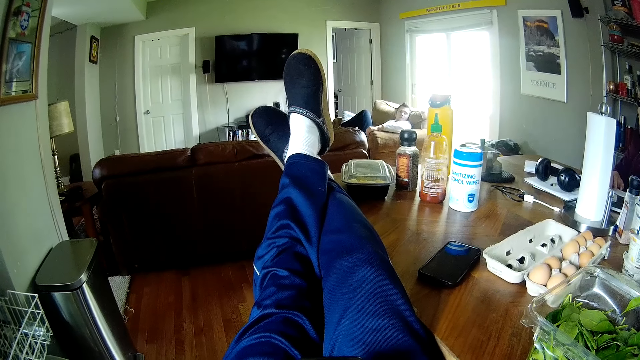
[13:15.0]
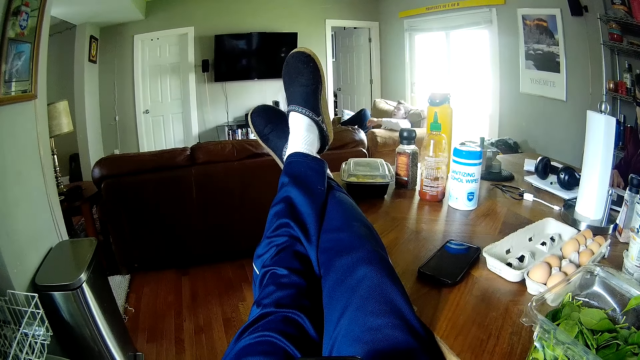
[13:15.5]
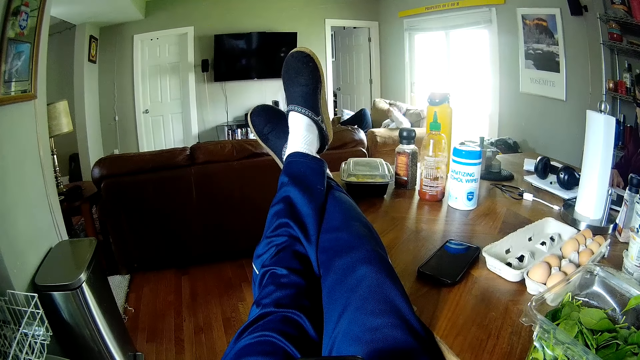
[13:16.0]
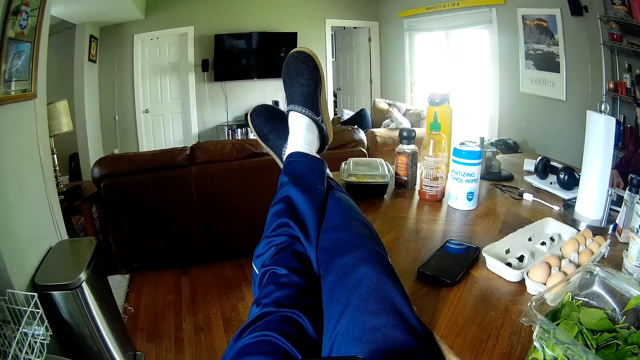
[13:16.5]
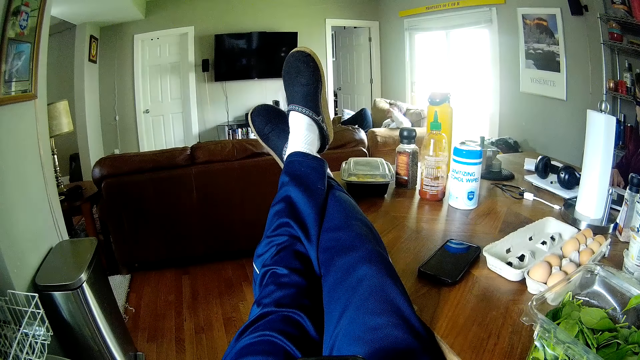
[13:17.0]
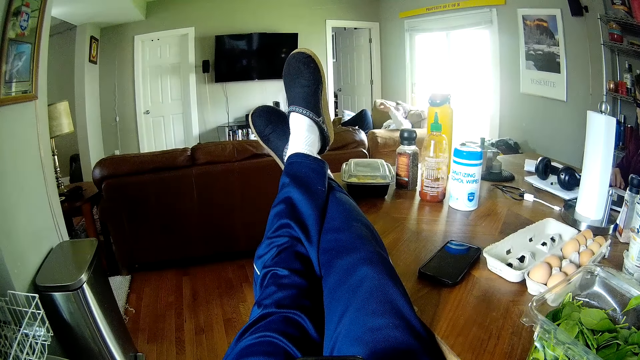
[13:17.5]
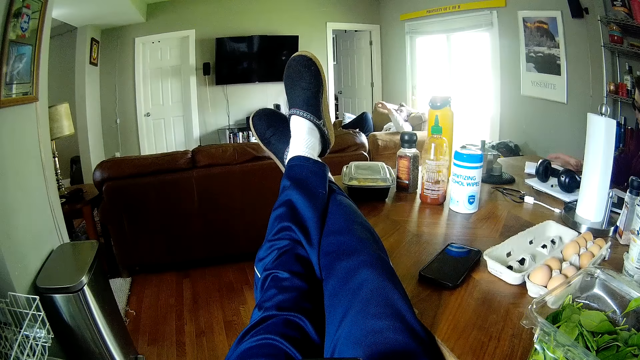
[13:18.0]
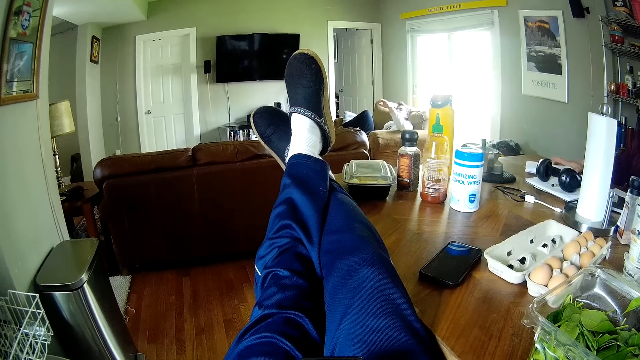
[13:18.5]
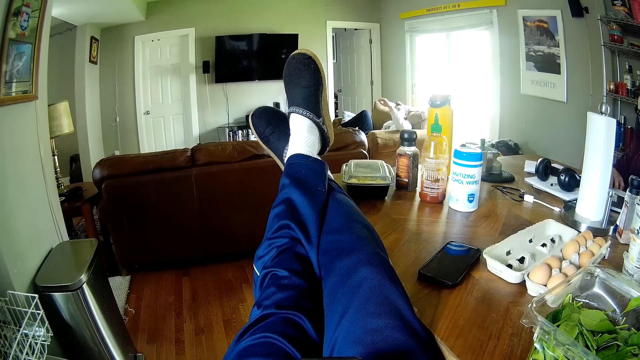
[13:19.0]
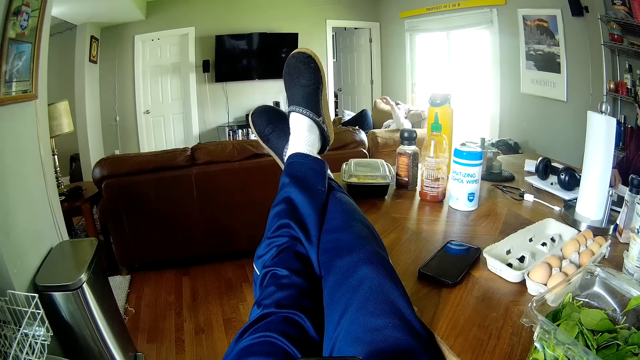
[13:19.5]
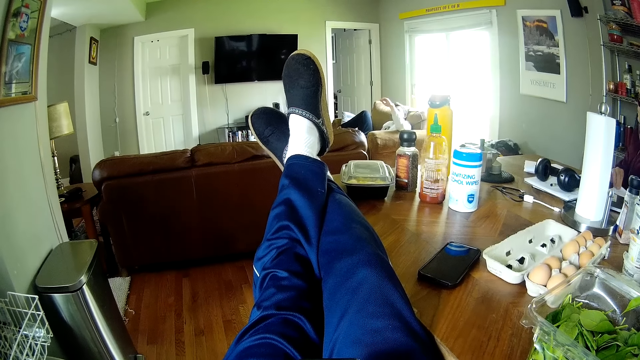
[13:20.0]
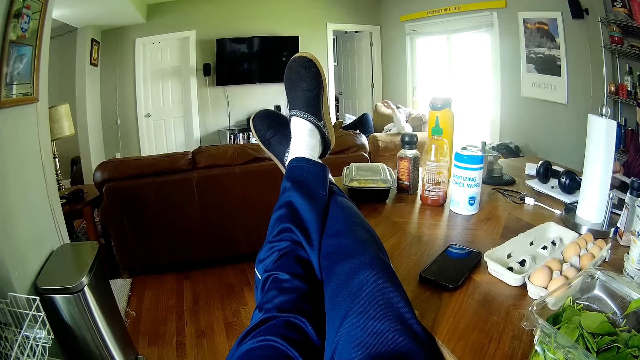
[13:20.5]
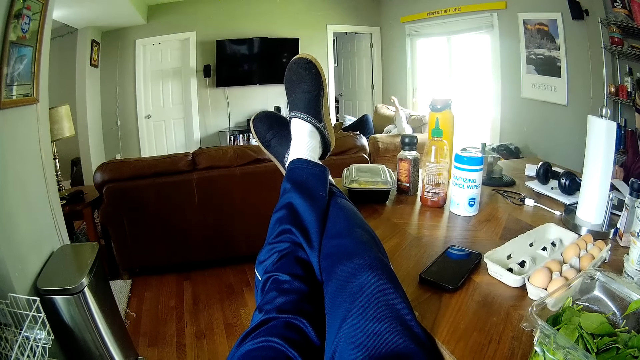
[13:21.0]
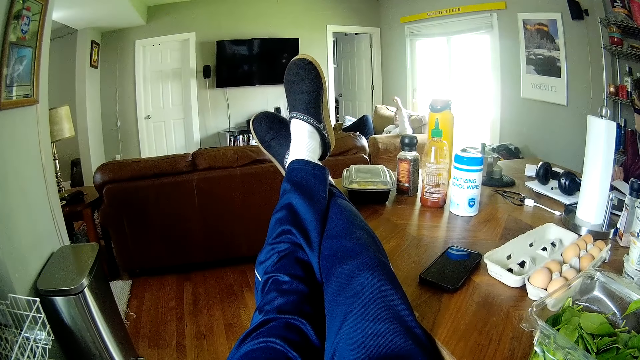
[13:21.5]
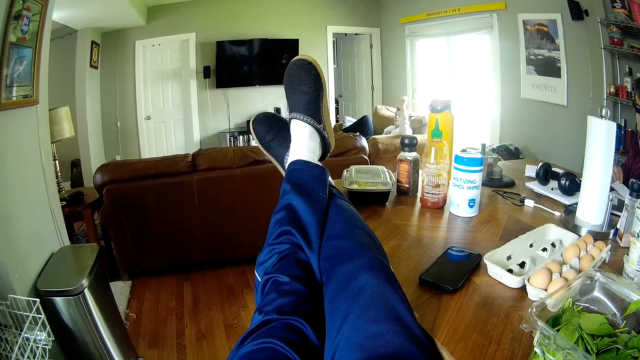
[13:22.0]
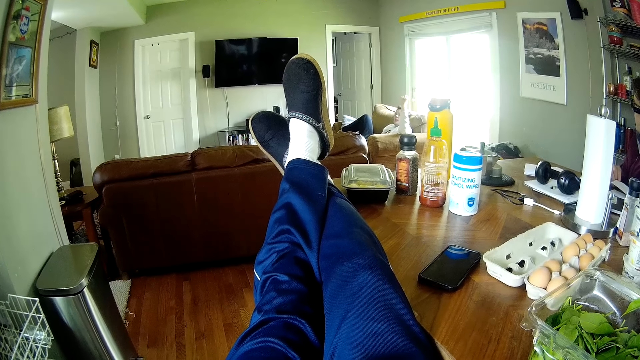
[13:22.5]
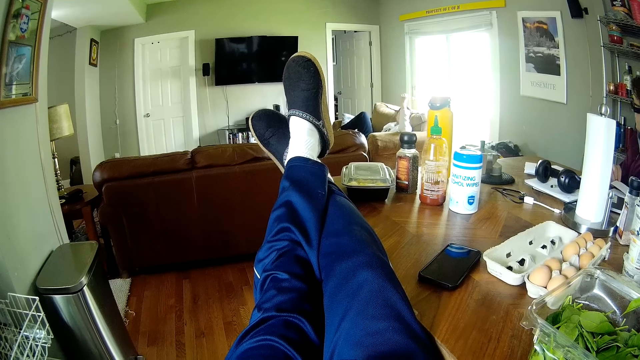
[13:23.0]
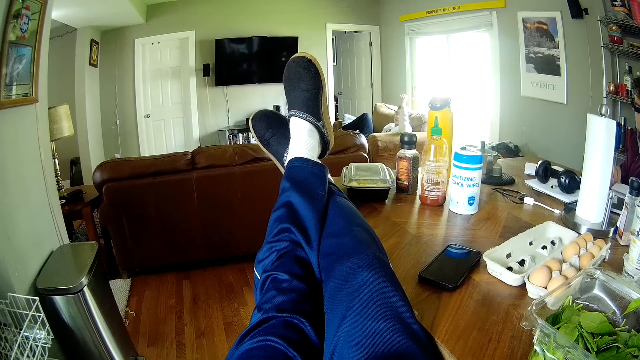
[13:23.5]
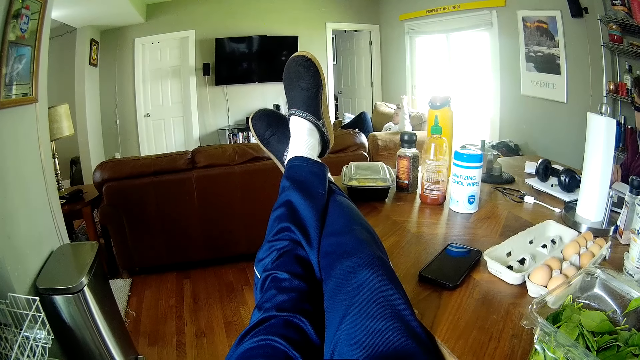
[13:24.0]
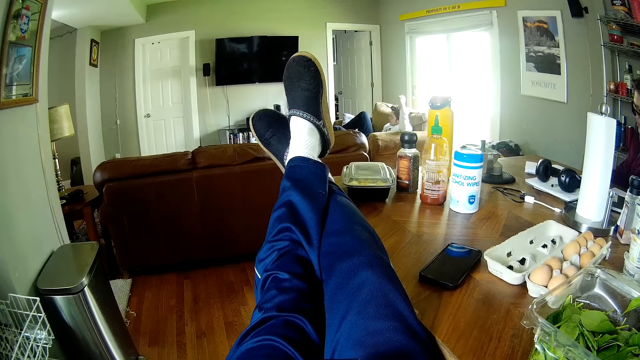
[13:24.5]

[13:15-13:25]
A man touches the pieces of paper on the table. A person talks to the man and the camera wearer. The man holds the piece of paper on the table. The person talks to the man and the camera wearer.

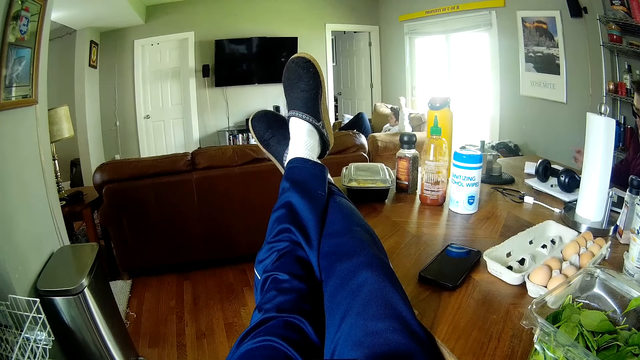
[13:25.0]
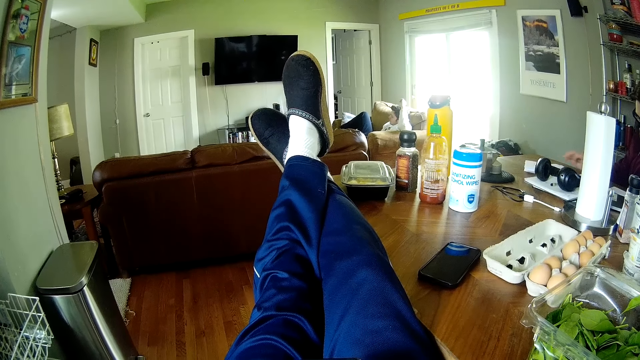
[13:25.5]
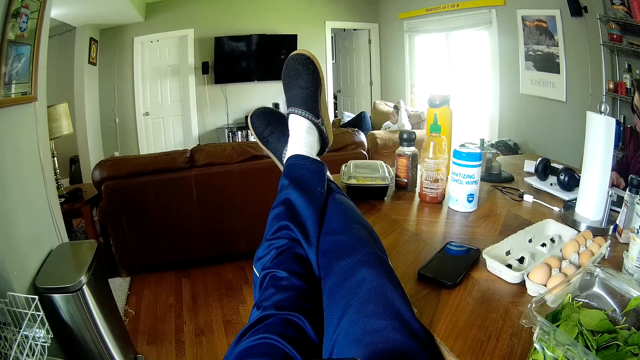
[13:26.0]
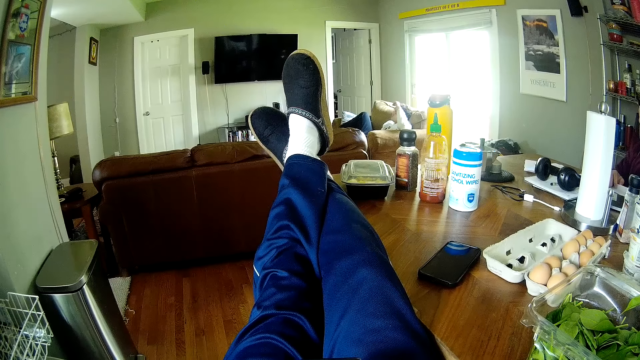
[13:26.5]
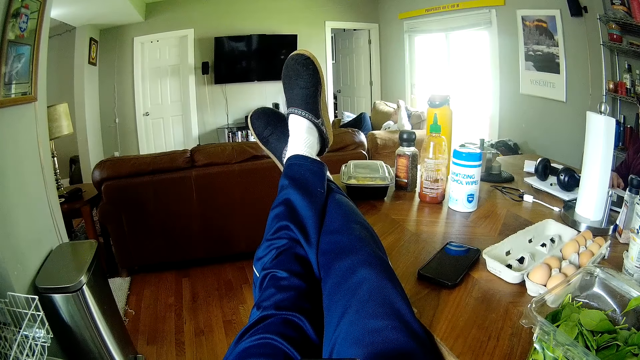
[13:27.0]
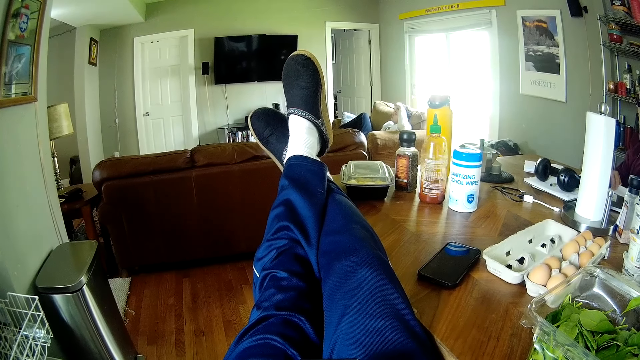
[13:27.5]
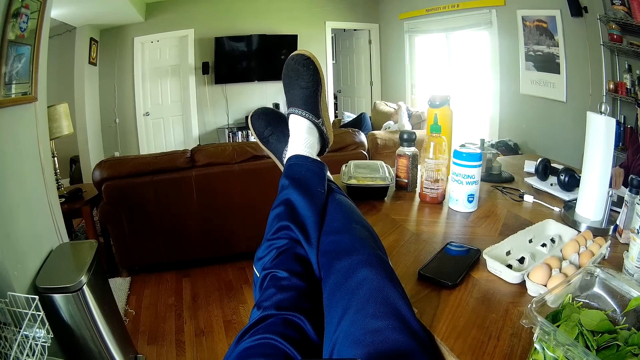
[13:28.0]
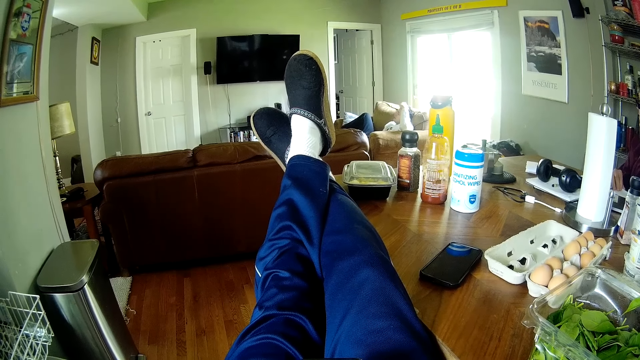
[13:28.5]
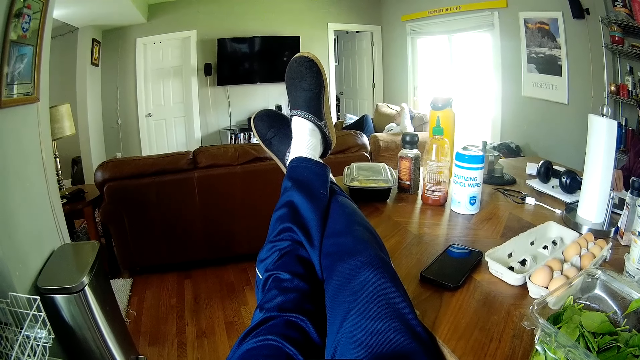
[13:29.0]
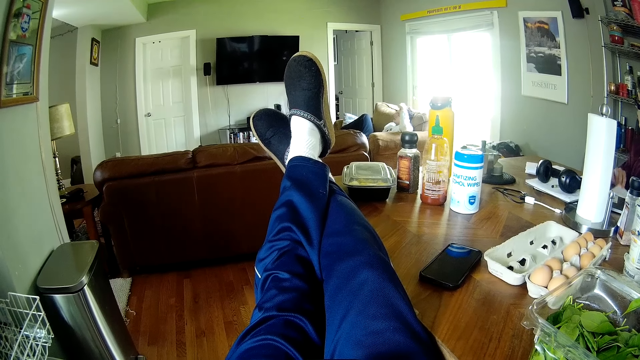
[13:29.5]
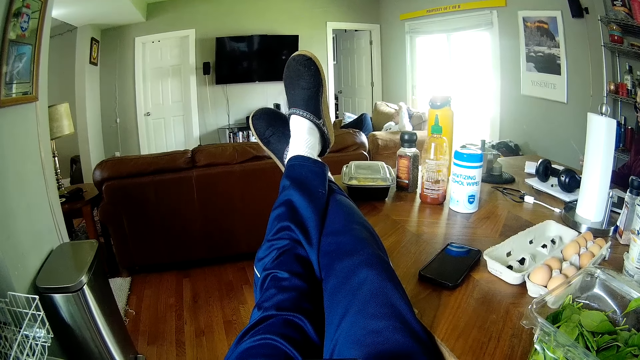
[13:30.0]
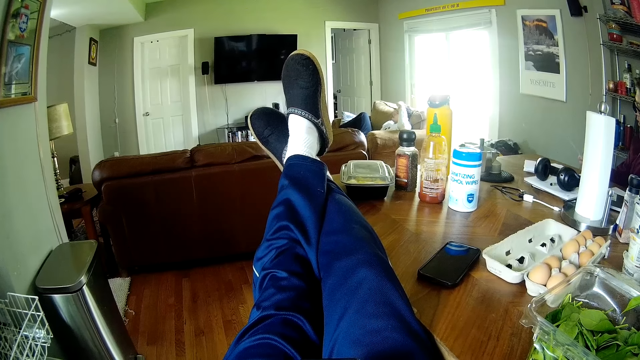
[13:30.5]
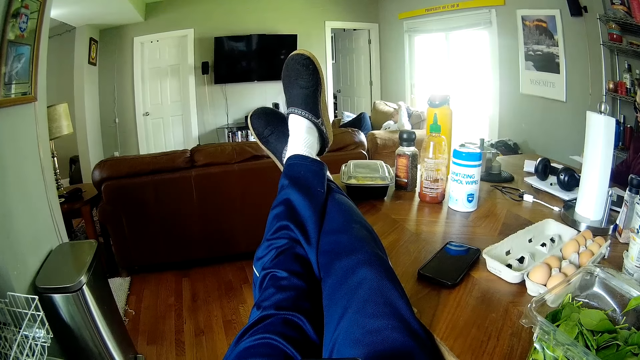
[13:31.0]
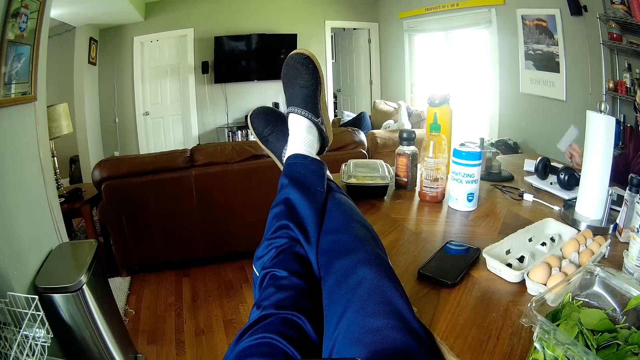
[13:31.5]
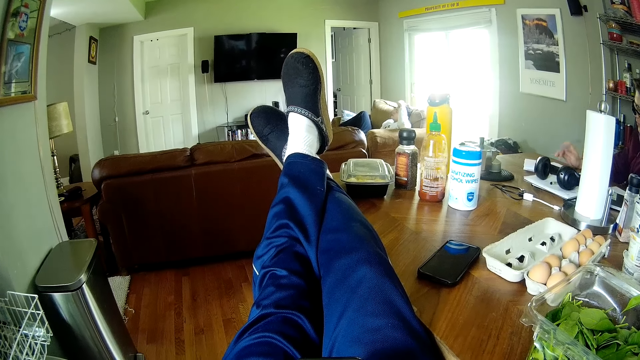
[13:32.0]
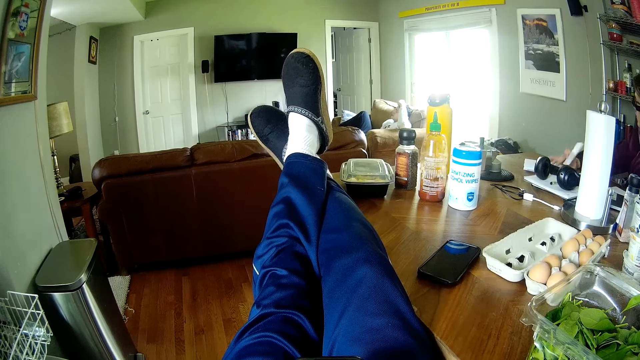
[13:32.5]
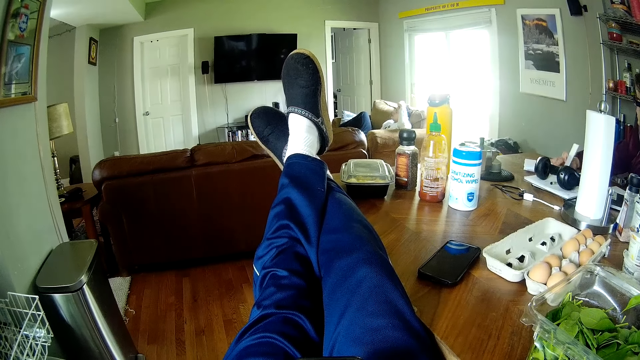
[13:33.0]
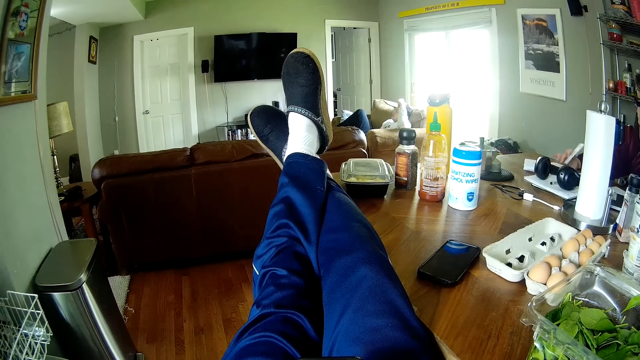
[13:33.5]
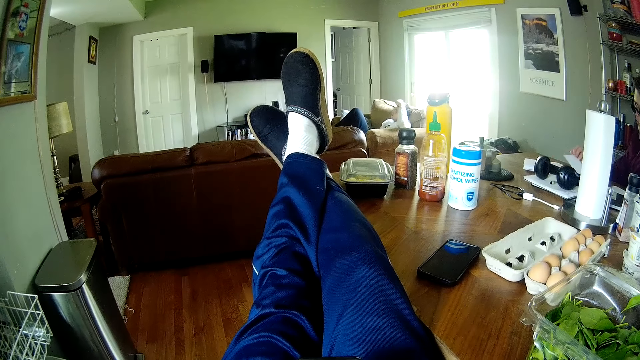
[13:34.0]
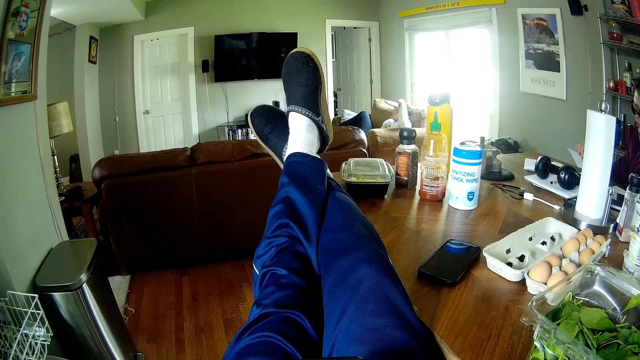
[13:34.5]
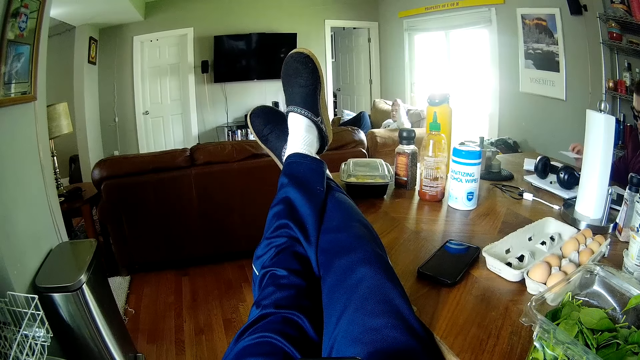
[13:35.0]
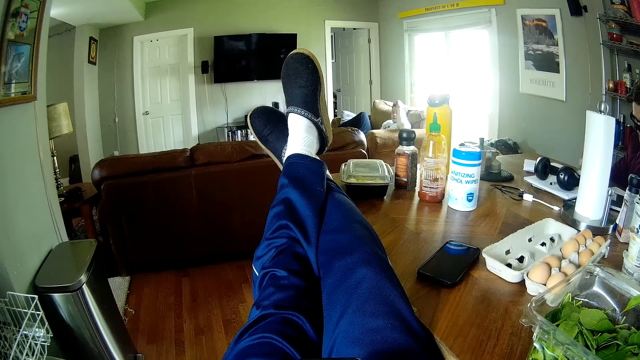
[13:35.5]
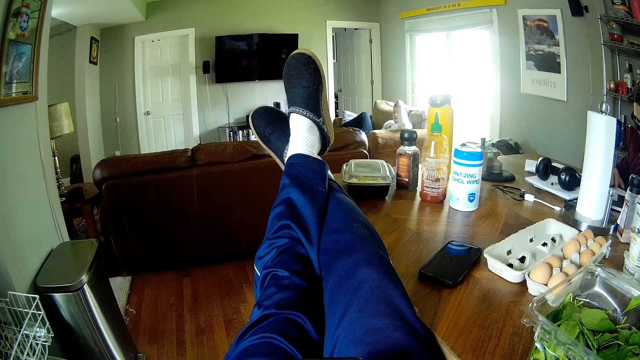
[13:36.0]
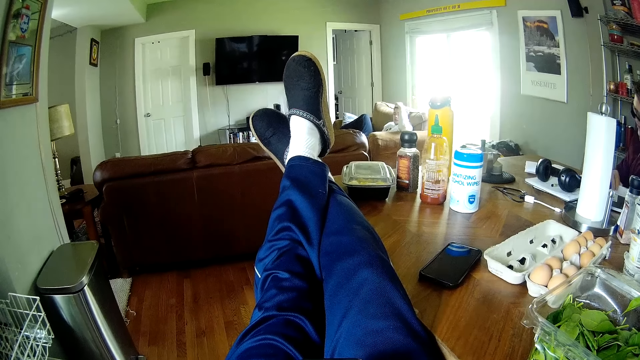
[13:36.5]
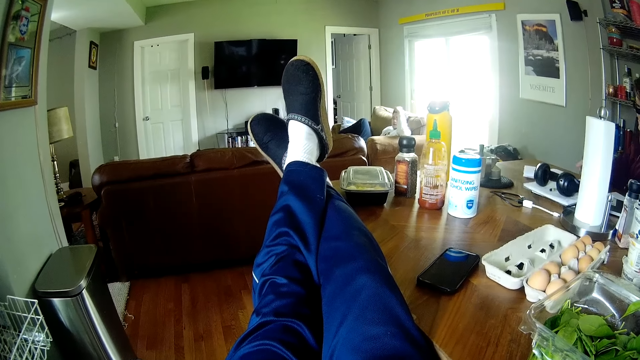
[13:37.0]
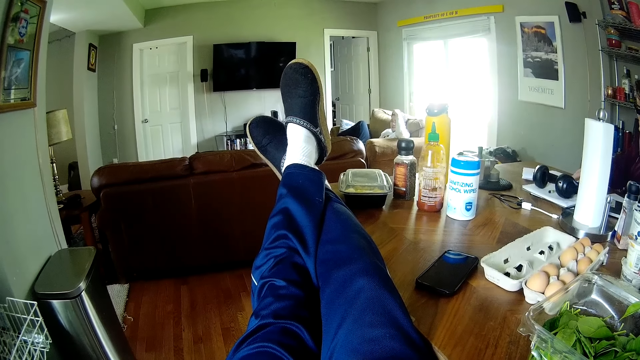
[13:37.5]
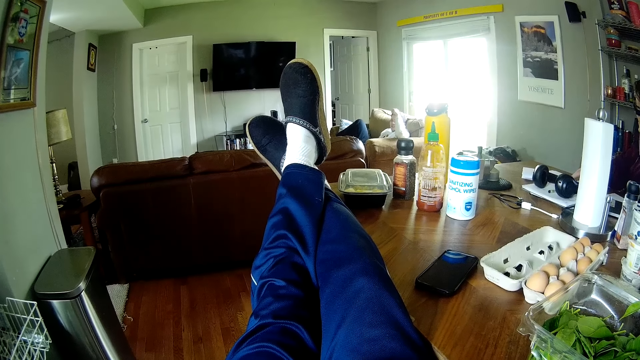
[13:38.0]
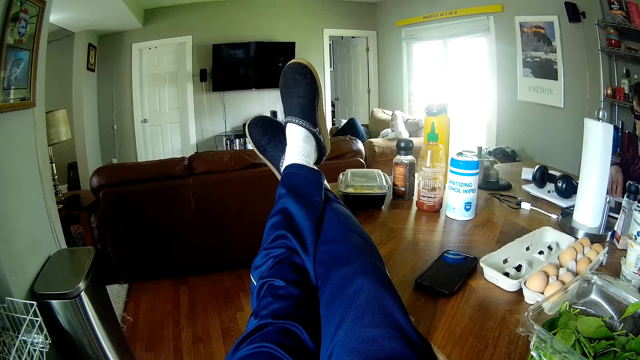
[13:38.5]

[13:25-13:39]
A man puts the piece of paper on the table. A person talks to the man and the camera wearer. The man holds the cards on the table, picks up the piece of paper, and stares at the piece of paper in his hand. He puts the piece of paper on the table and stares at the pieces of paper on the table.
